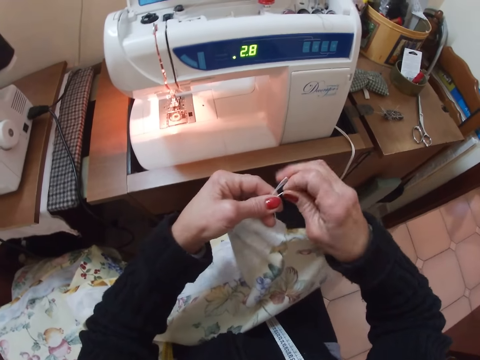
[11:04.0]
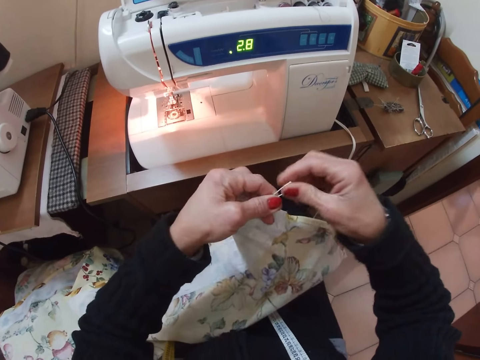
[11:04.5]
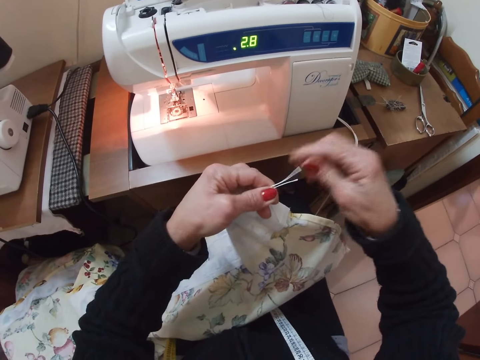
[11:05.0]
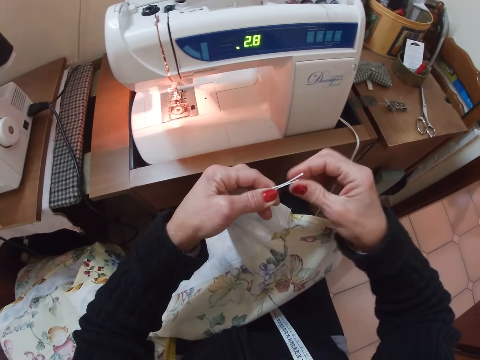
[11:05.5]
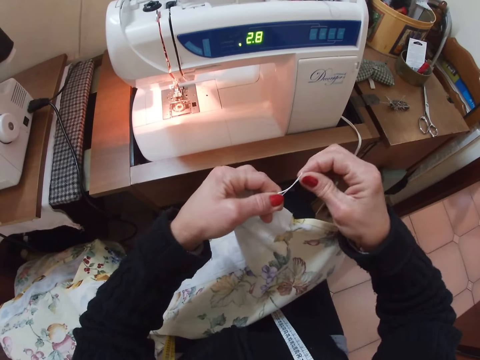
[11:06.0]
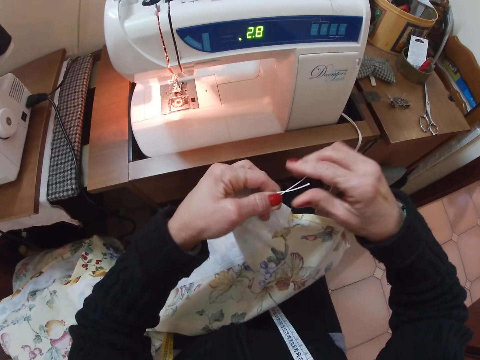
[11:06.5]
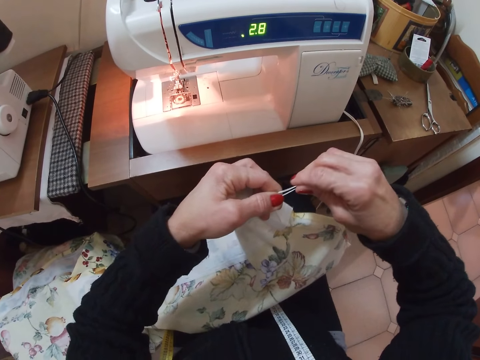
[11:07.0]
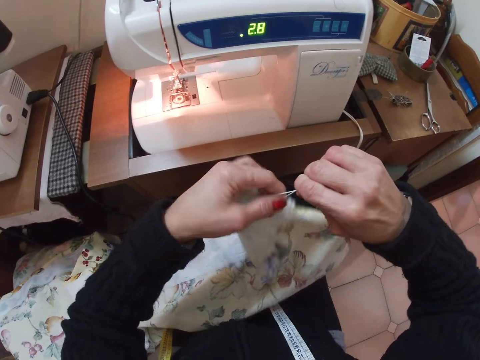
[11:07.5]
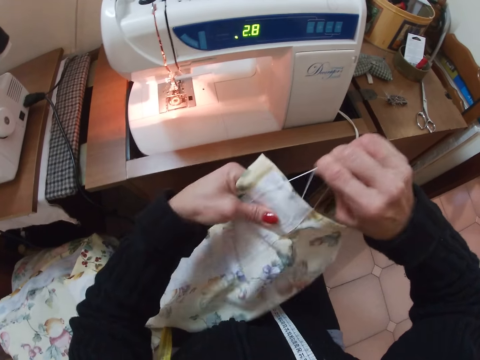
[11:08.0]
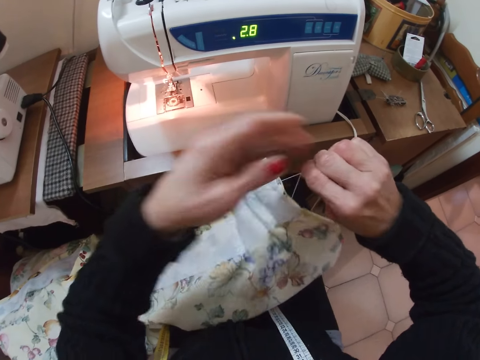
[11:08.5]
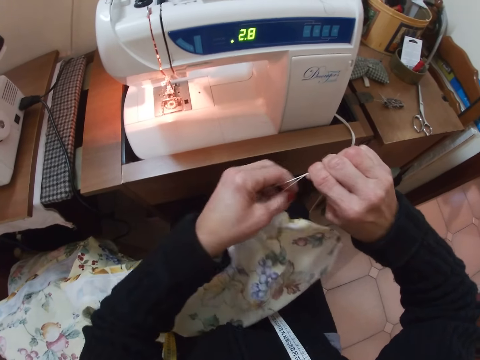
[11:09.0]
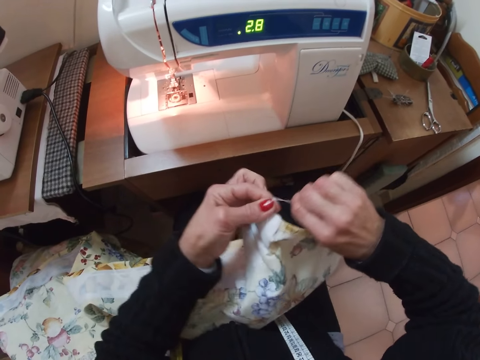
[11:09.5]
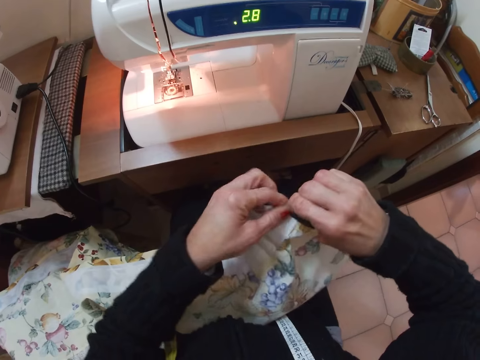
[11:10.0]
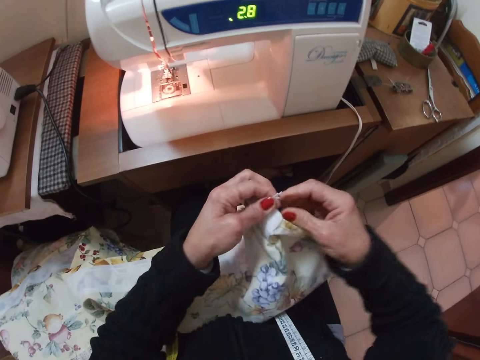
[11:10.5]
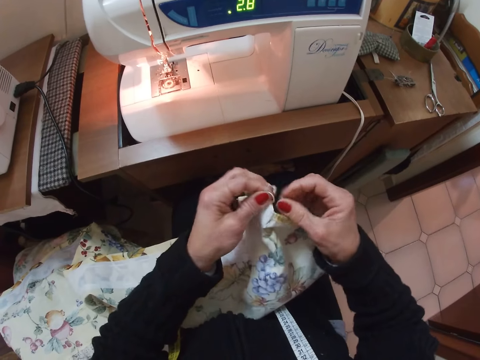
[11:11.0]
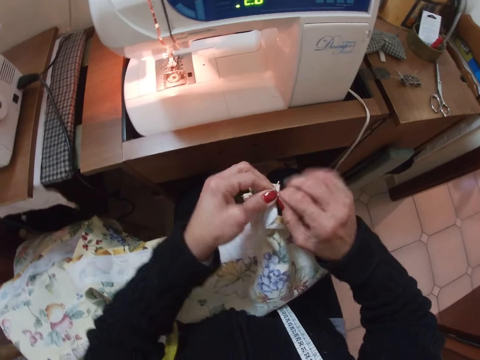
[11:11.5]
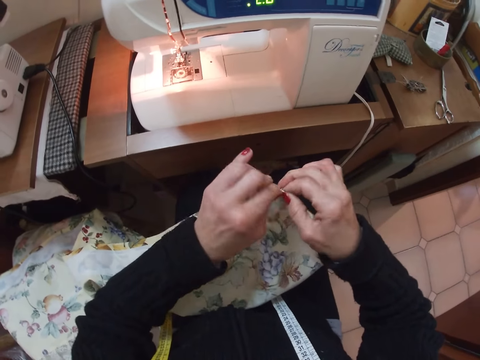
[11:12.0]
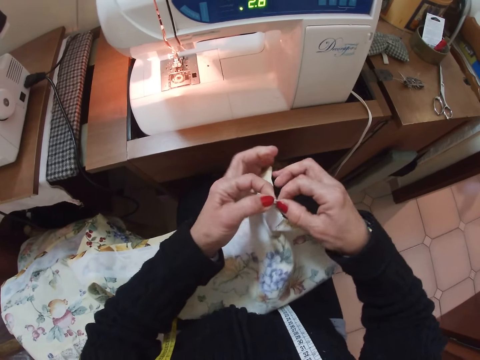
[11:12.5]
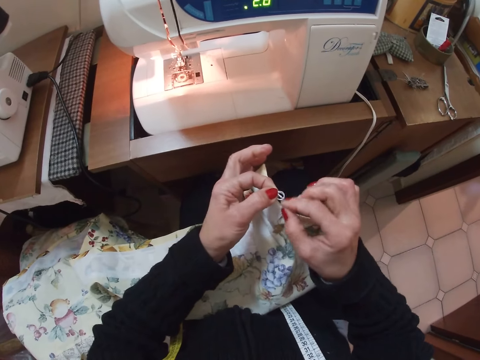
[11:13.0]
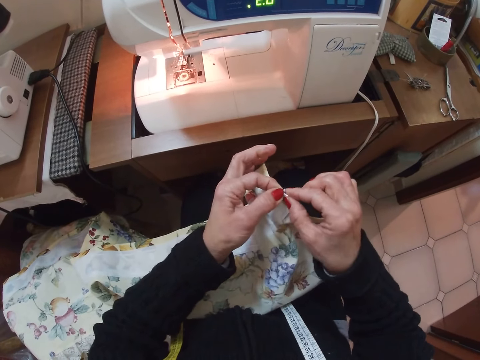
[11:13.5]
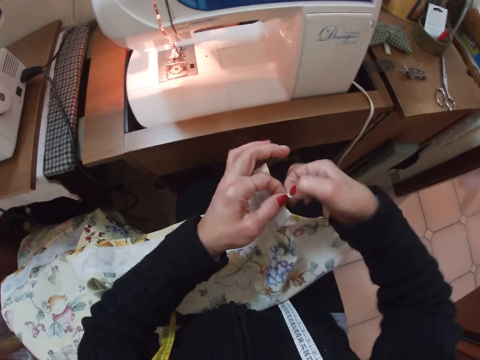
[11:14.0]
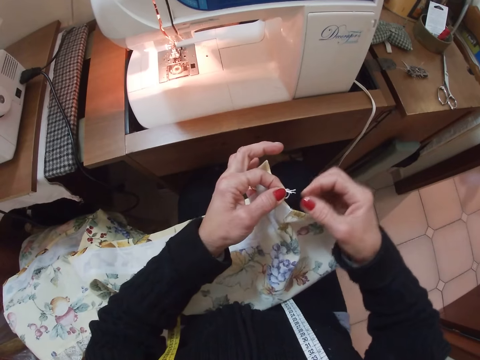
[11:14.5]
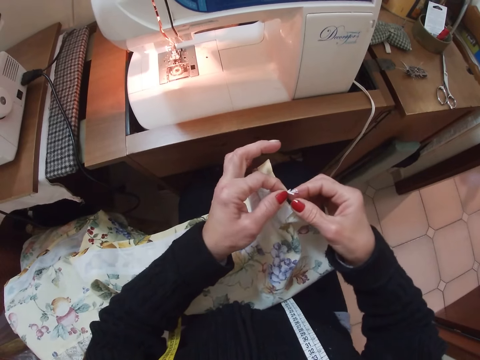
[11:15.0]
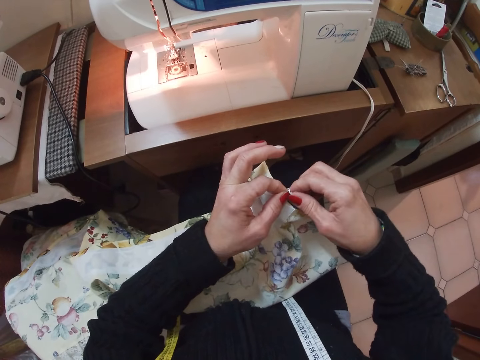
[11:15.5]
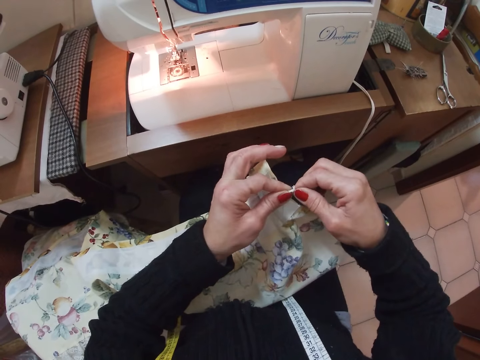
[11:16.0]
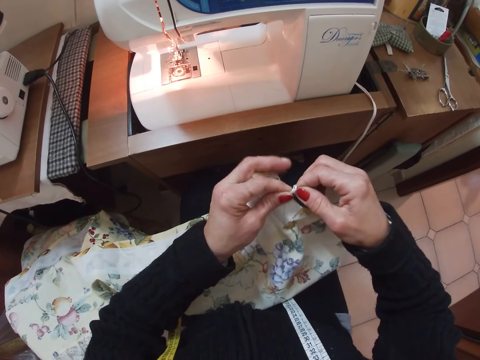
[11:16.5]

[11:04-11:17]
The camera wearer ties the thread. She ties the threads from the fabric with both her hands.

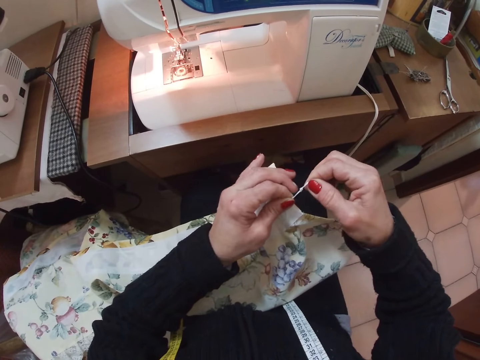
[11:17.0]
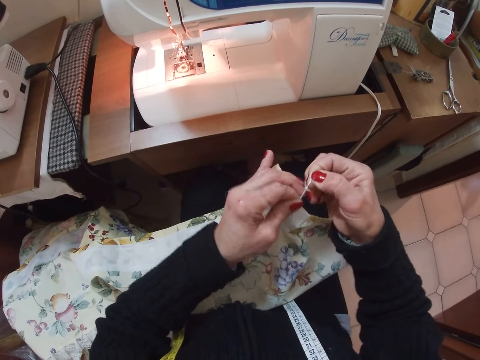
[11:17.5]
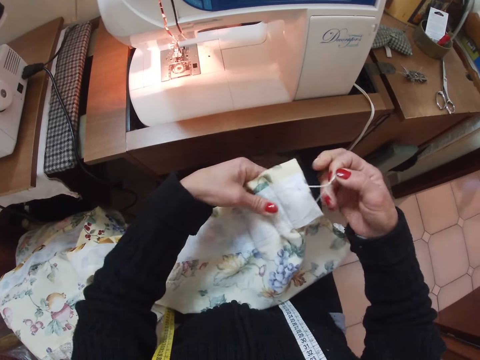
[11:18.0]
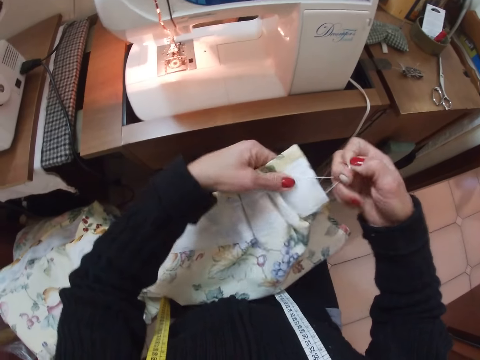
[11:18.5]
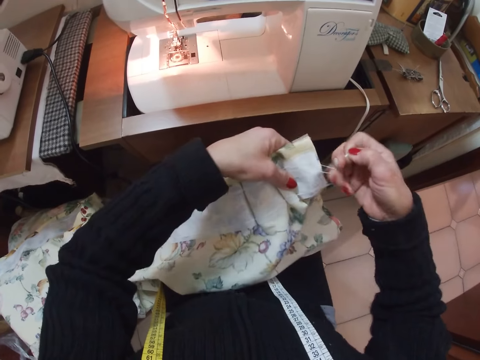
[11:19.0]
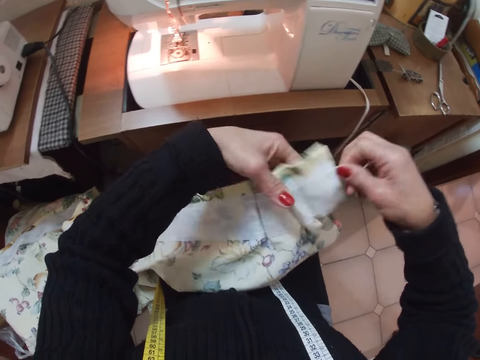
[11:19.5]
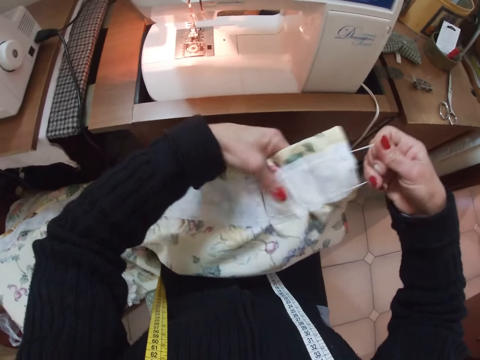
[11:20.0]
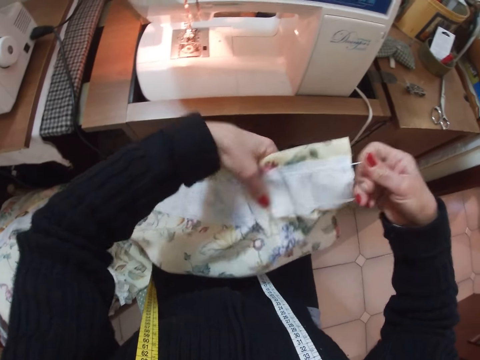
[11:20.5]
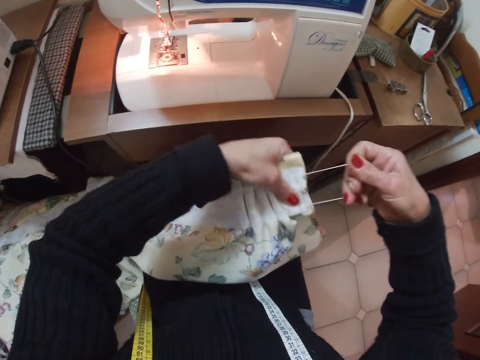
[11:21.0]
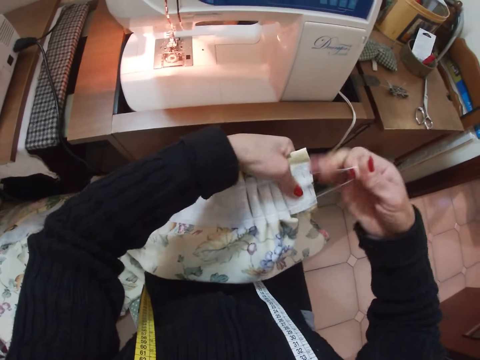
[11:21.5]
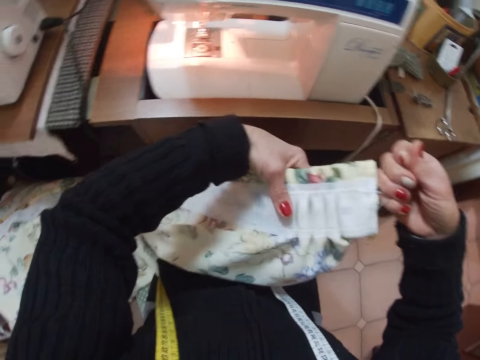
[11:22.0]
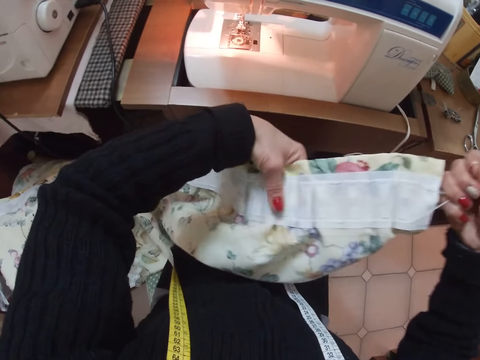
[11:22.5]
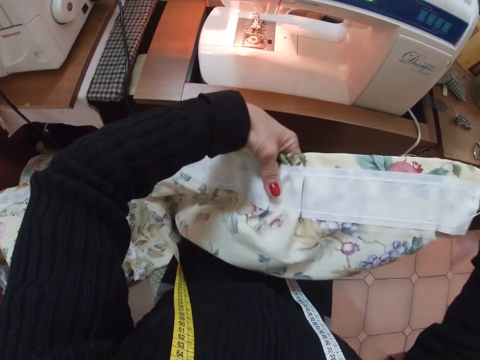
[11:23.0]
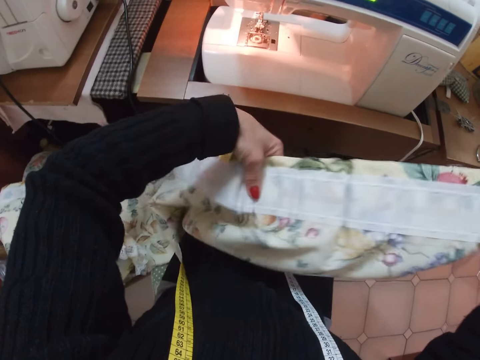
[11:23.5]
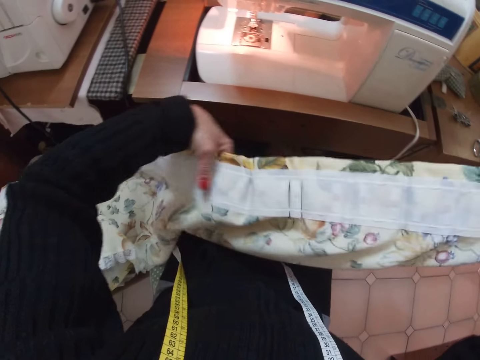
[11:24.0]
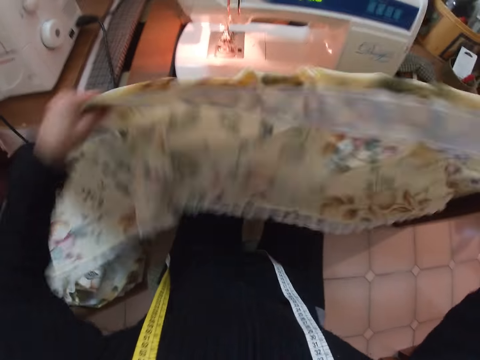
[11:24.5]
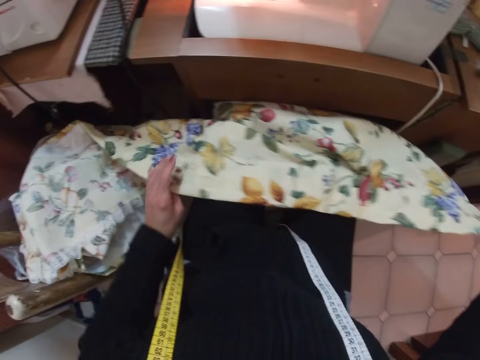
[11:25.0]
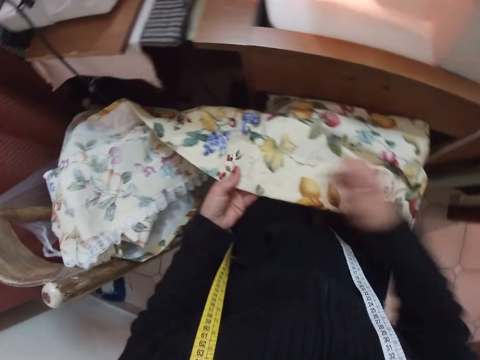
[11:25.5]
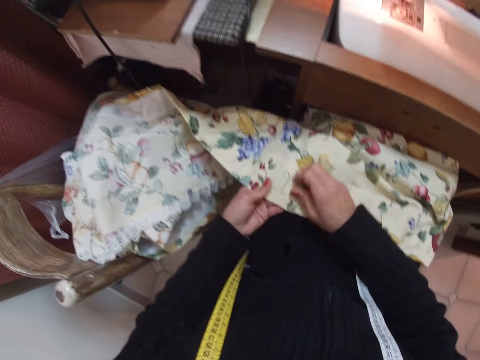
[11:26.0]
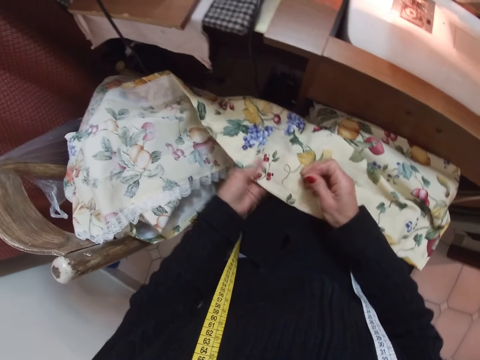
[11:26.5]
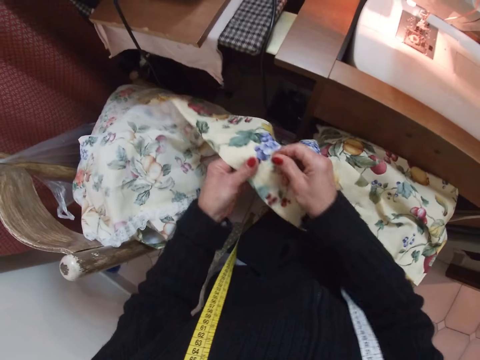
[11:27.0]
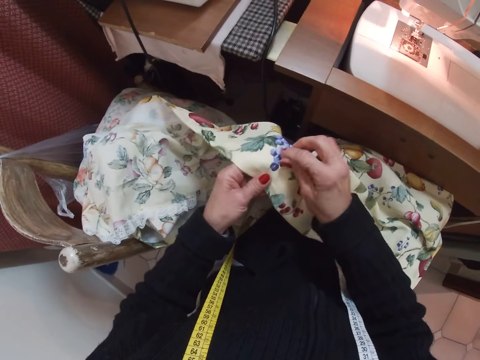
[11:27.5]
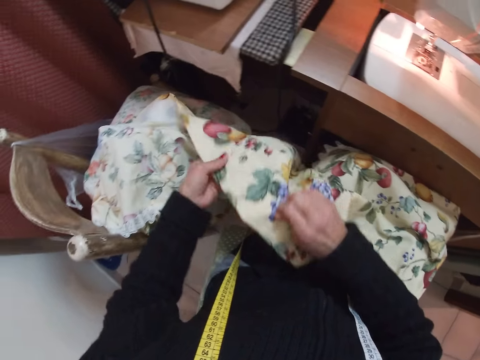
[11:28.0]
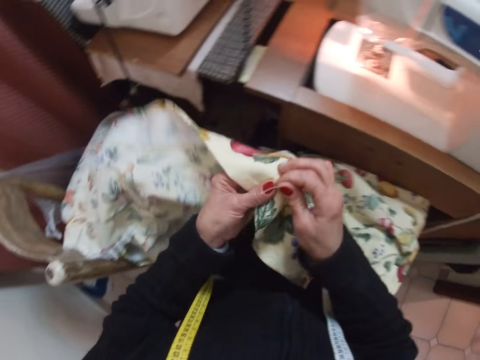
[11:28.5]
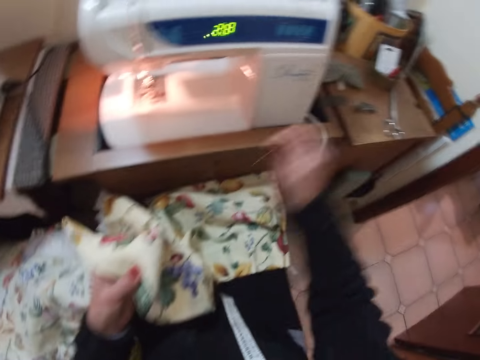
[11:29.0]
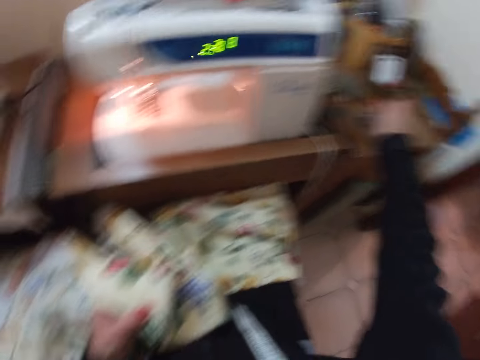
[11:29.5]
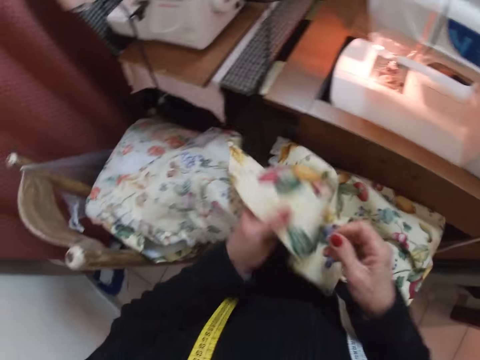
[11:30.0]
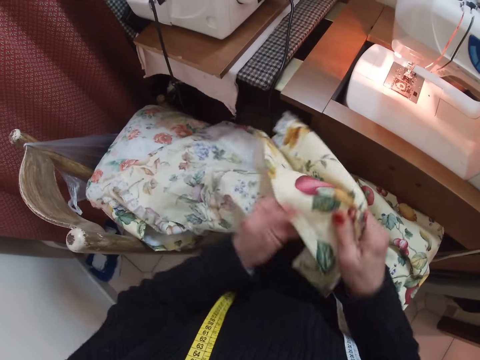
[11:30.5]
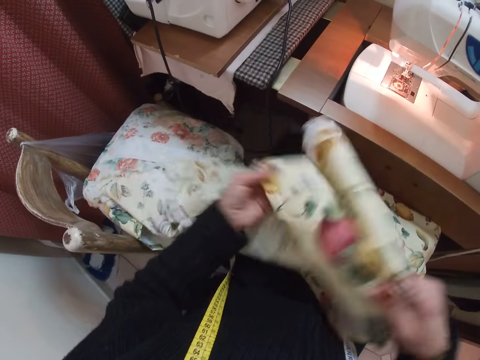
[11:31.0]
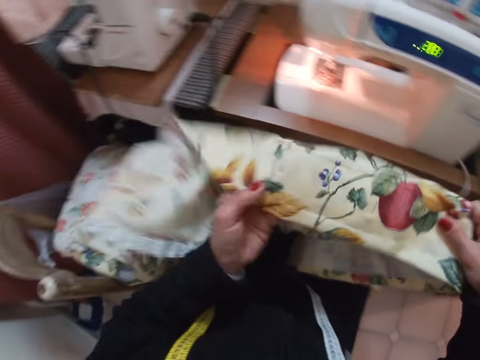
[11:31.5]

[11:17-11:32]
The camera wearer pulls the threads from the fabric with her right hand. She straightens the fabric with her left hand. She places the fabric on her thighs. She removes a pin from the fabric with her right hand. She removes another pin from the fabric with her right hand. She removes another pin again. She places the pins in her right hand on the table. She adjusts the cloth.
